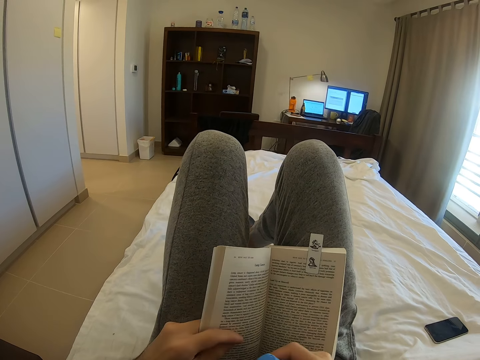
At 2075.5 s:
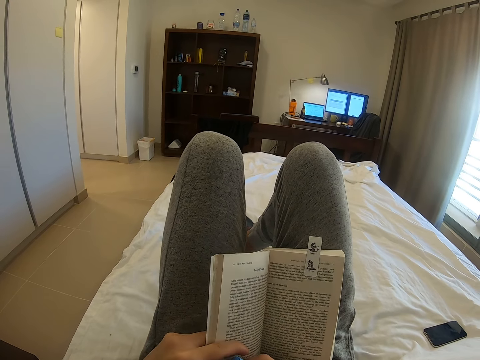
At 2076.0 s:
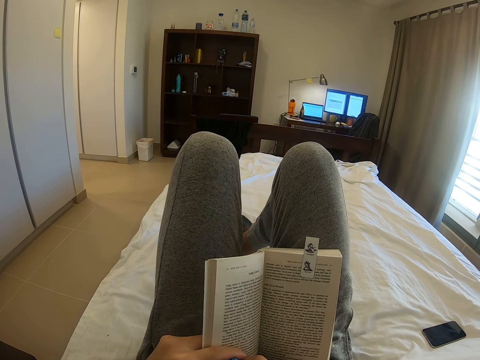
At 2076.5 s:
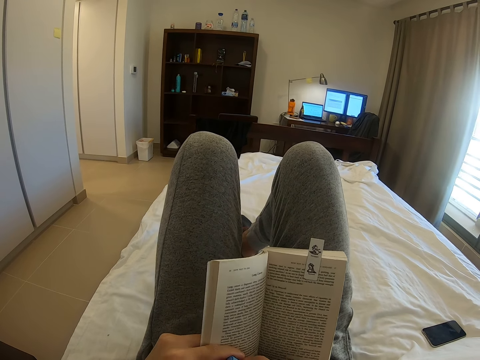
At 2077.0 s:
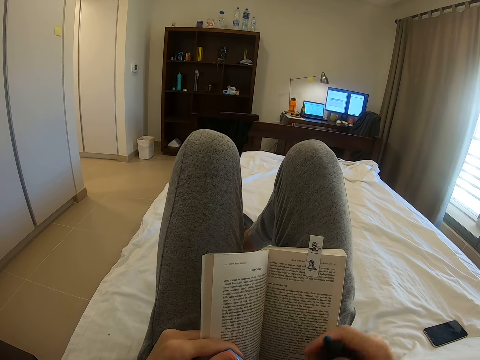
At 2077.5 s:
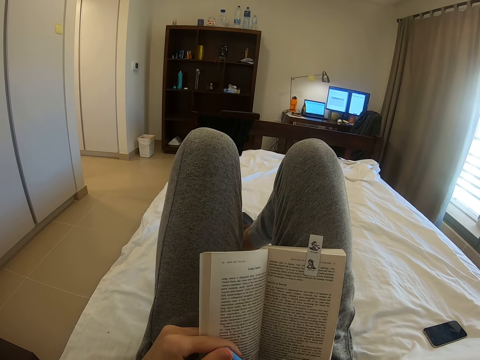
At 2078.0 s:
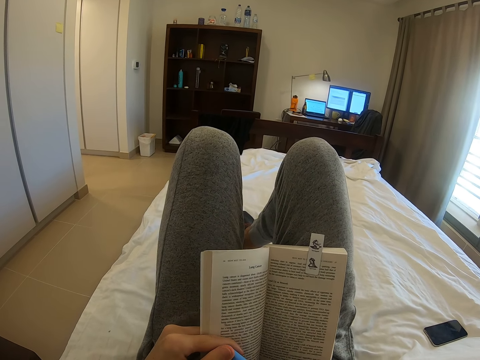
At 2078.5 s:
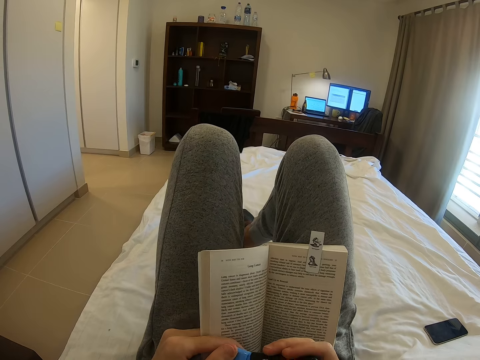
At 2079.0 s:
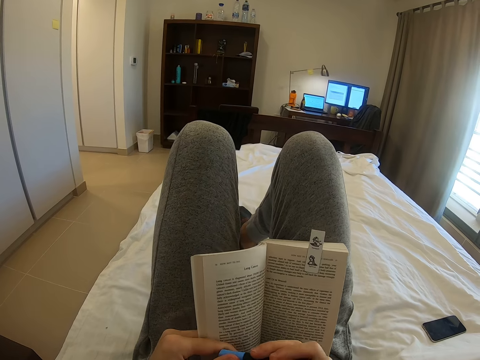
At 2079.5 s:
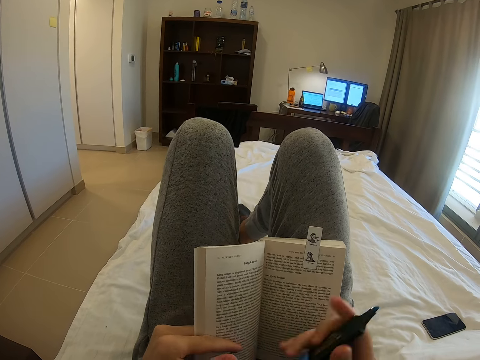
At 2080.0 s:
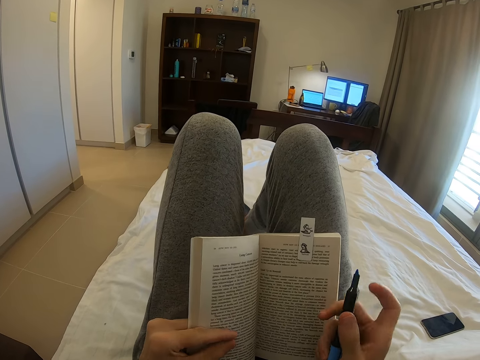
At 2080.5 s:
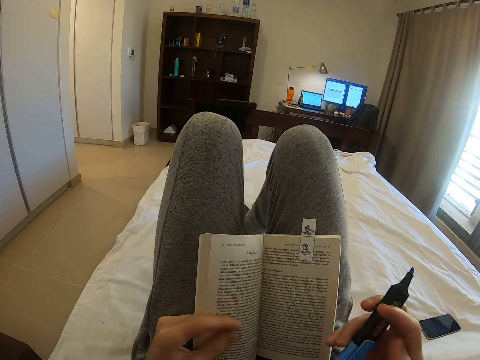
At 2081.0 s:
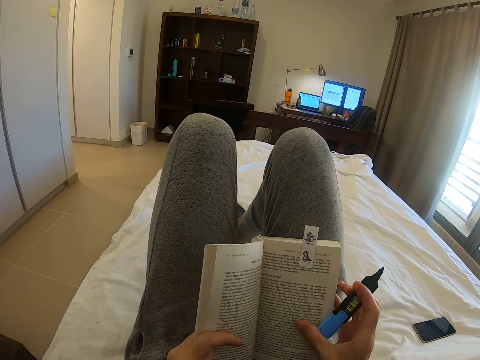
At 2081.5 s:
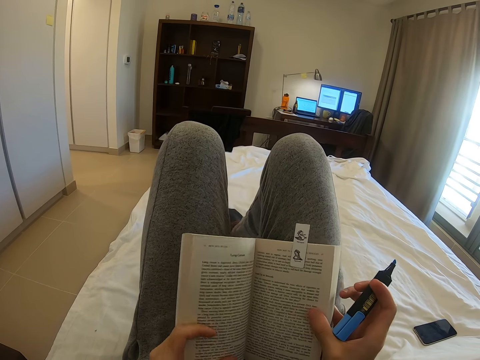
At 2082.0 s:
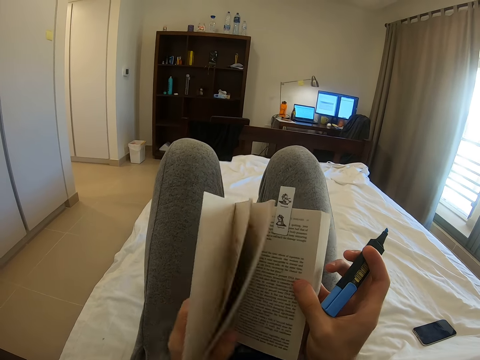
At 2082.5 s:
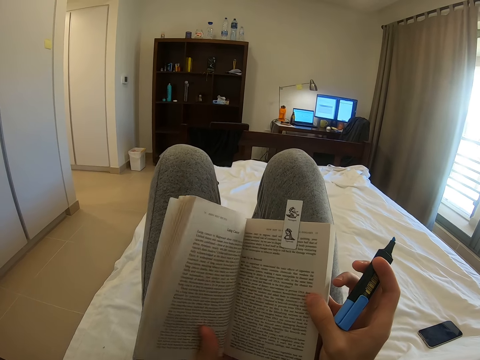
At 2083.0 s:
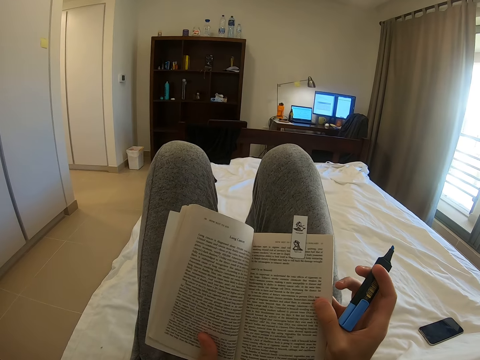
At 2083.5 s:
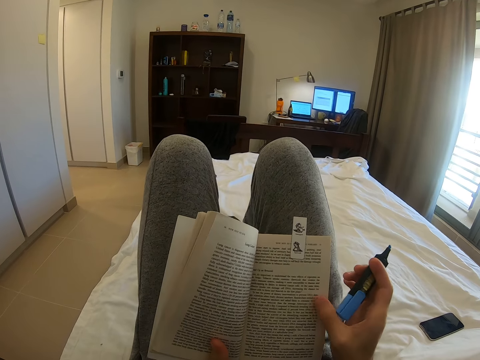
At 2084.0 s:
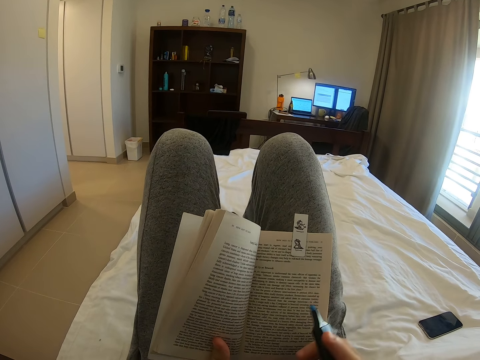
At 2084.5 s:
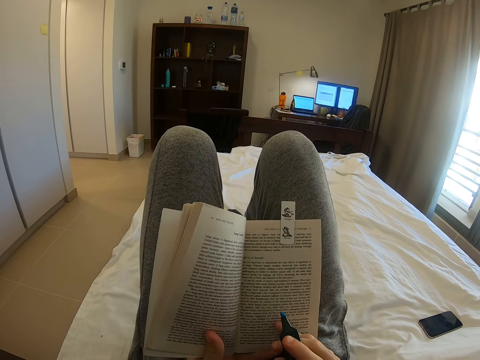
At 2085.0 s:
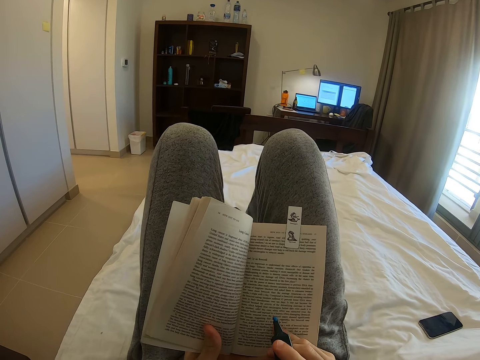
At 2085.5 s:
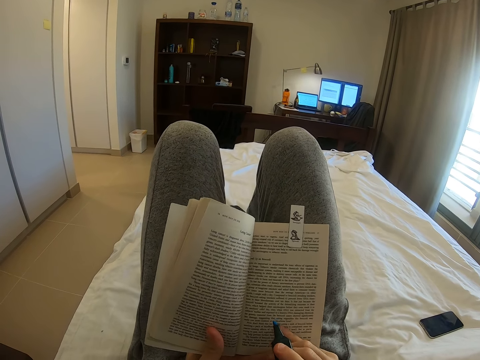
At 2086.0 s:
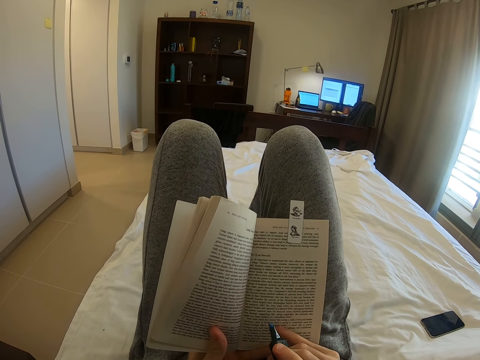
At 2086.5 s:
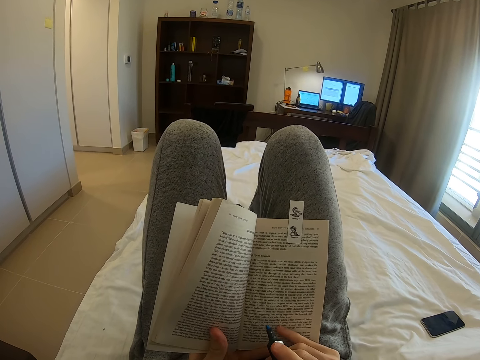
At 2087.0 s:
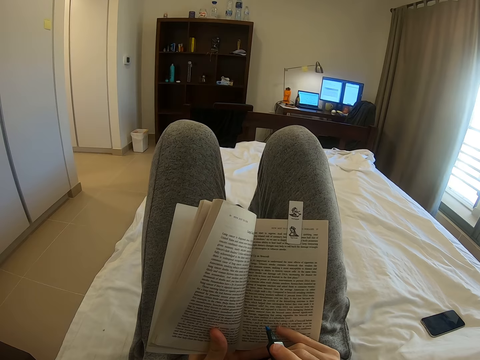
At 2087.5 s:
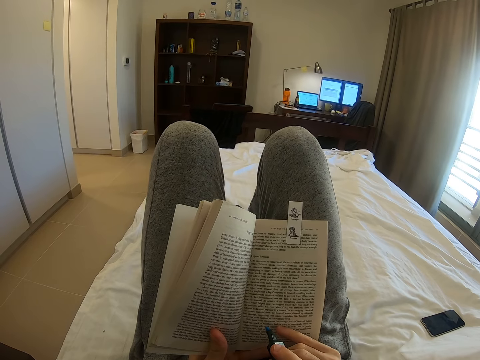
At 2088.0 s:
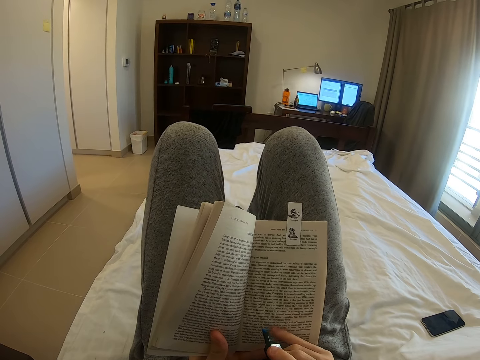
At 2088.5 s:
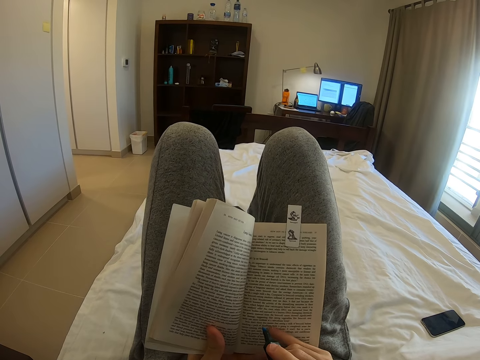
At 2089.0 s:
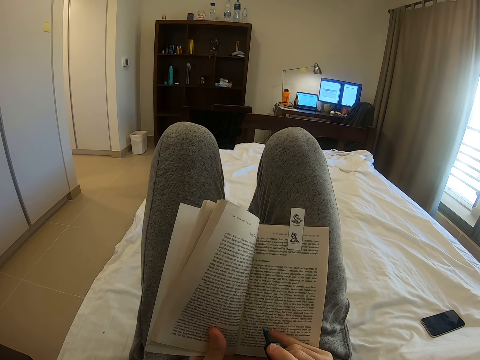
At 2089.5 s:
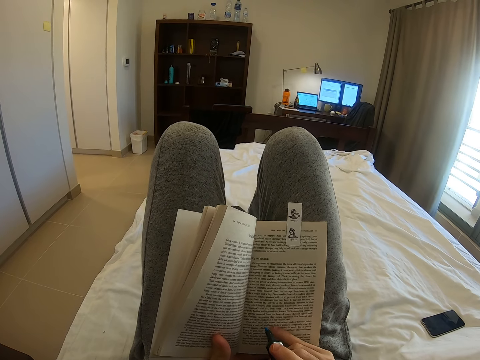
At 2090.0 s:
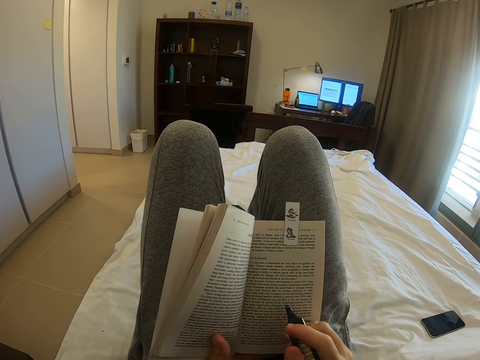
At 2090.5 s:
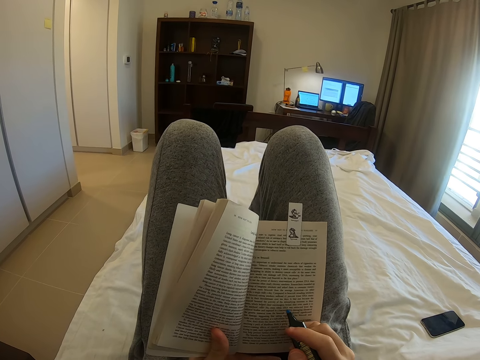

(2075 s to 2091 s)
The camera wearer removes the marker pen top. She puts the marker pen top on the bottom of the pen. She holds the marker pen with her right hand. She opens the book. She adjusts the novel in her hands. She marks the book. She points at the page with the marker pen.

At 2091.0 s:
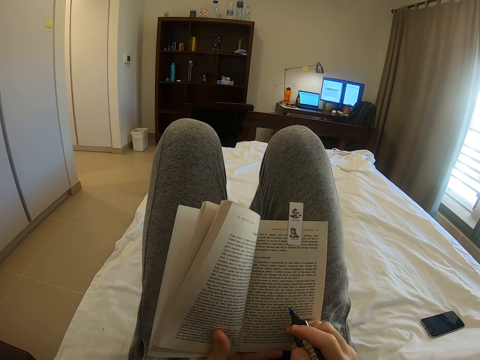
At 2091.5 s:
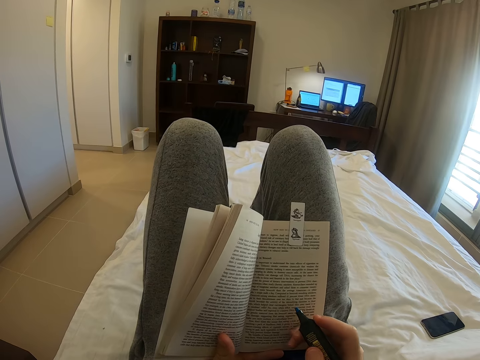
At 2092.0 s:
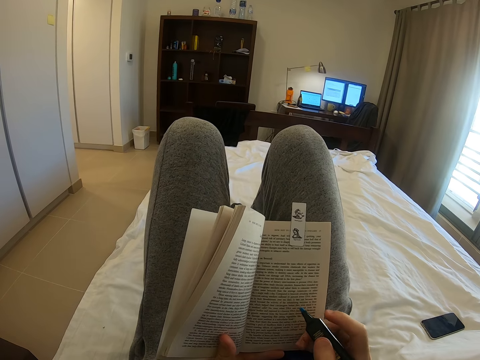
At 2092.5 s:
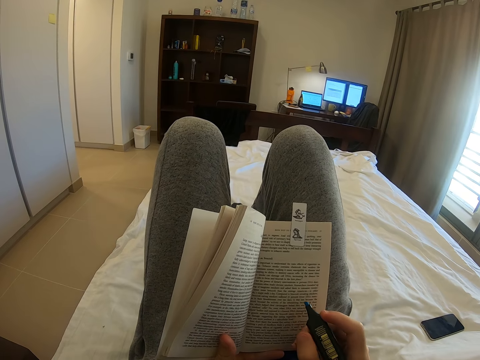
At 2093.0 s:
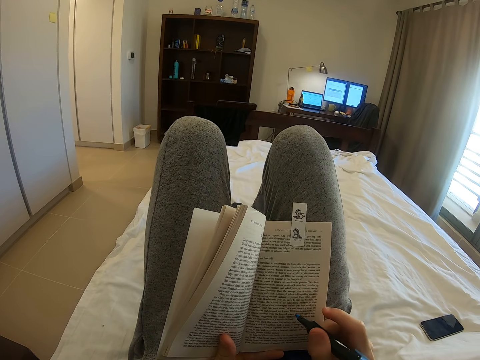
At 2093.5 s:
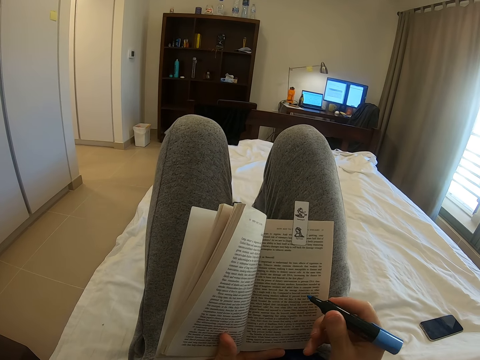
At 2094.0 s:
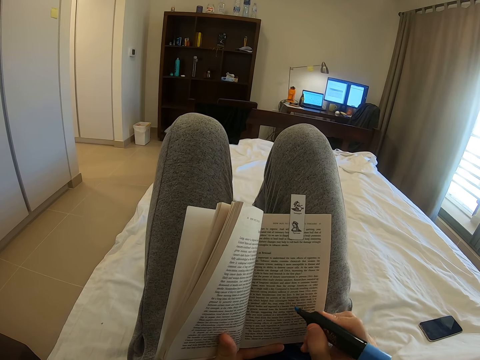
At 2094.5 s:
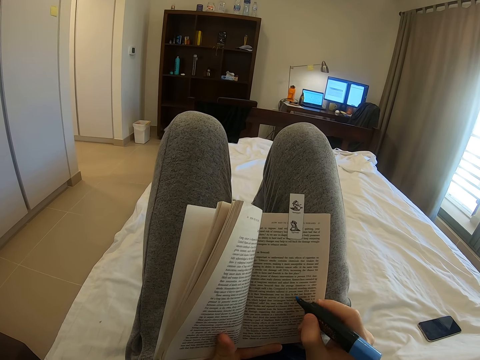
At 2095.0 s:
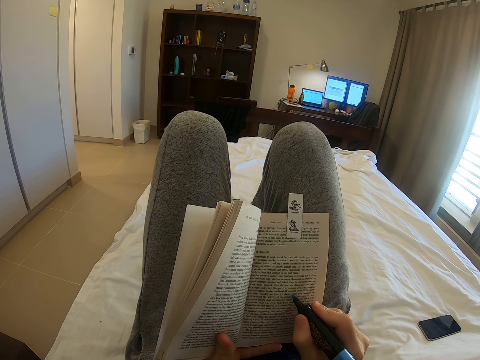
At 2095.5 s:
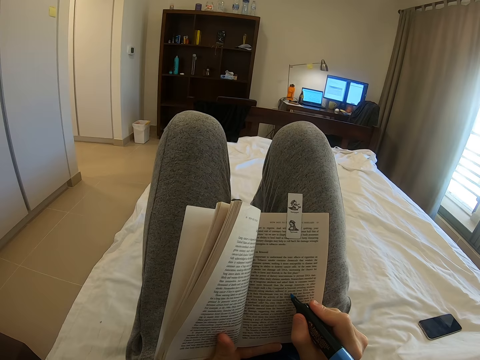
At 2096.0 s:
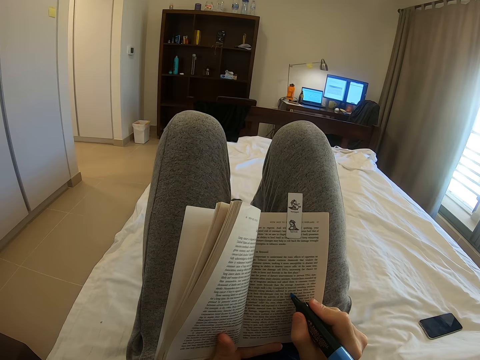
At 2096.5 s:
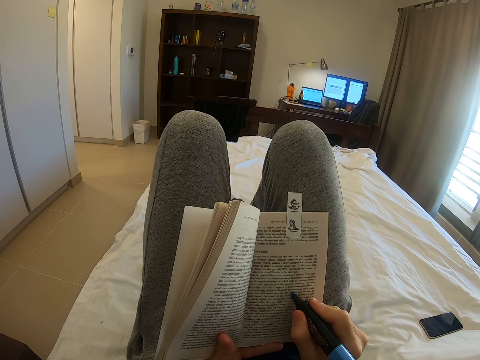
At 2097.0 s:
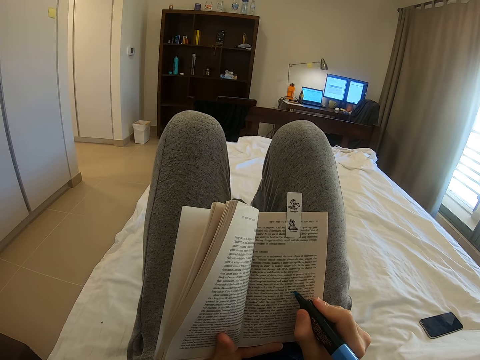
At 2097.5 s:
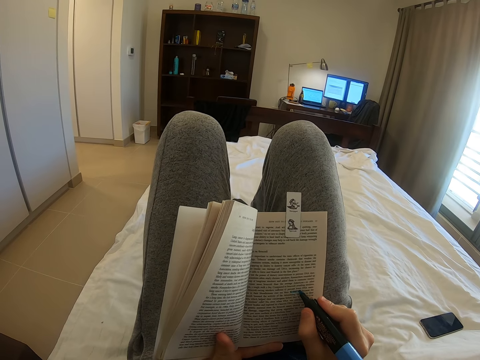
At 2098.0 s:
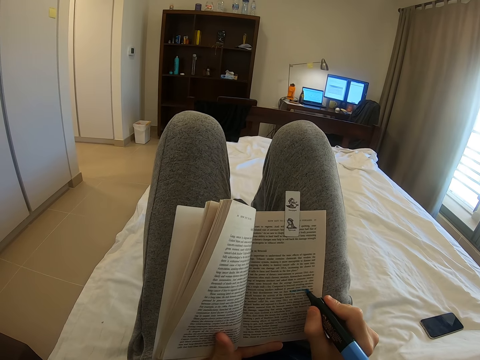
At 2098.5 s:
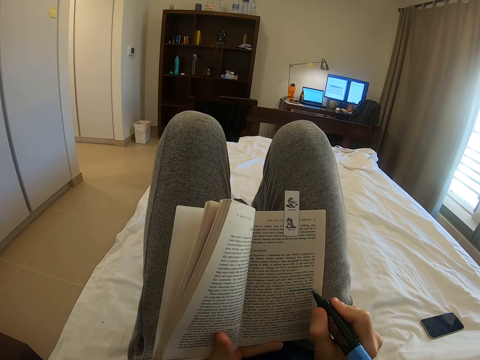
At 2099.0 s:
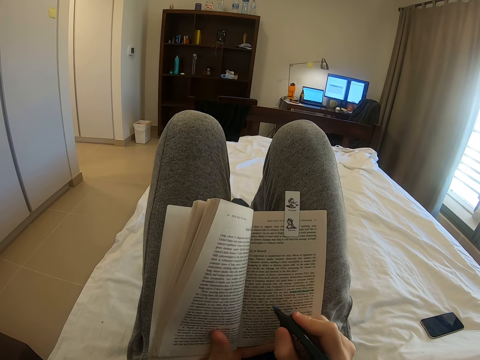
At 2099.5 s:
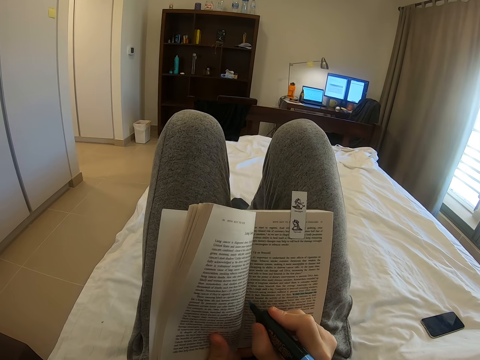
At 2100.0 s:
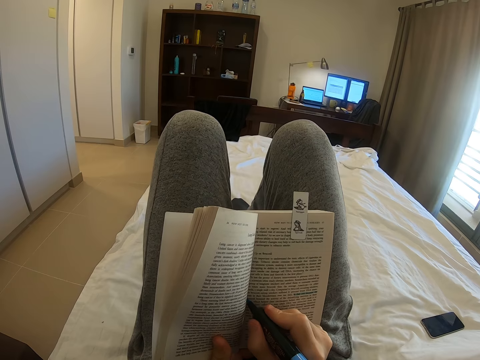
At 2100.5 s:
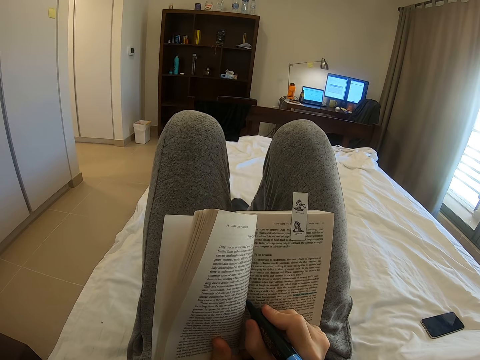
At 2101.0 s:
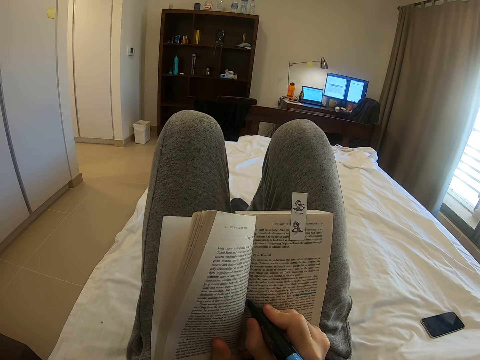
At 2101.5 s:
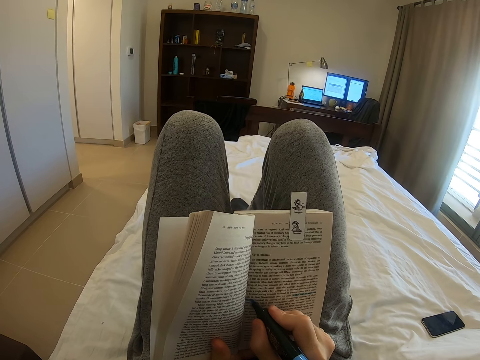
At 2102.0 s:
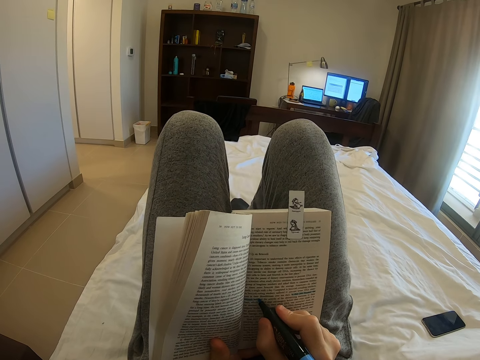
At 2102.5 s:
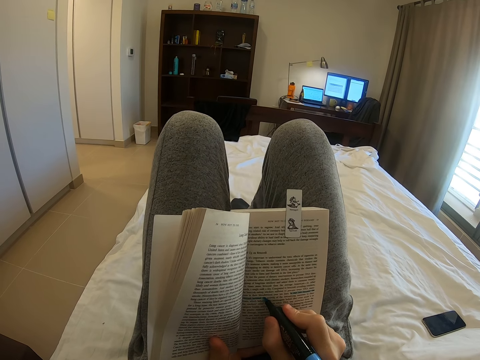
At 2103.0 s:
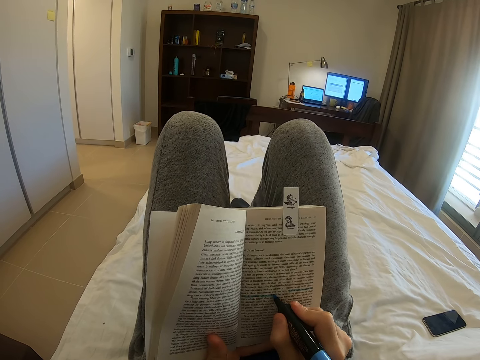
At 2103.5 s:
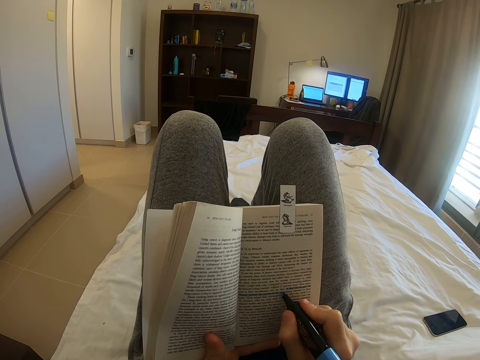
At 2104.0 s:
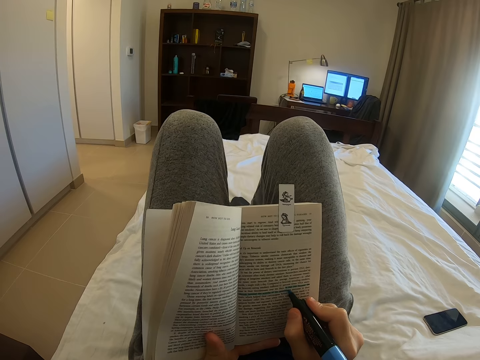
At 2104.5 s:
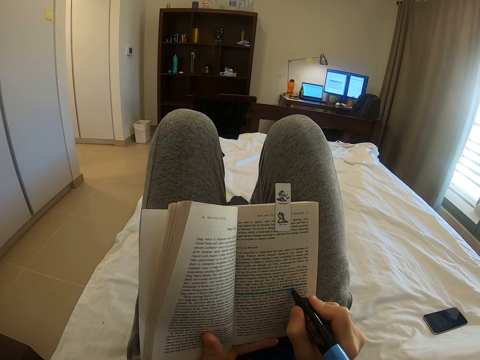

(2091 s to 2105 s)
The camera wearer marks a paragraph in the novel.
